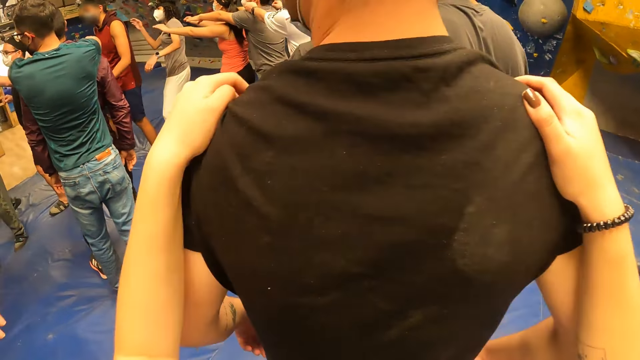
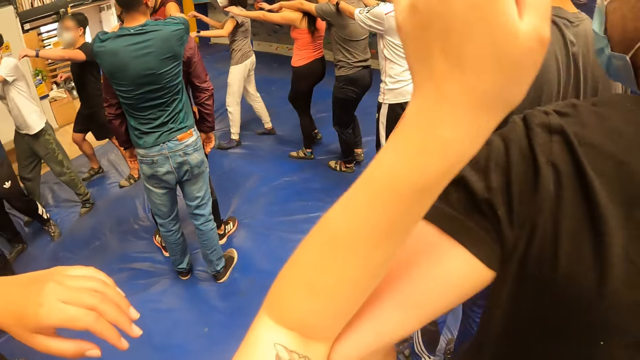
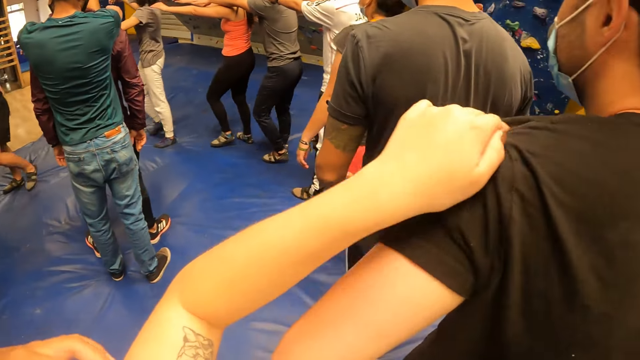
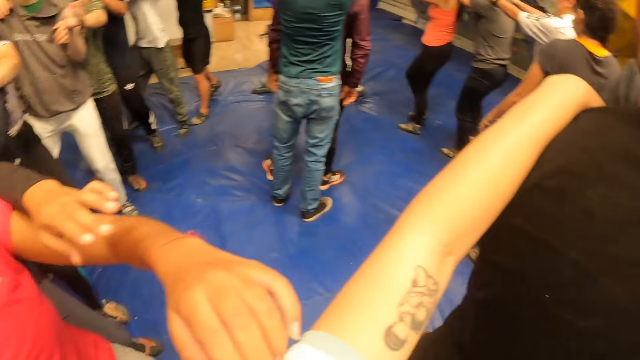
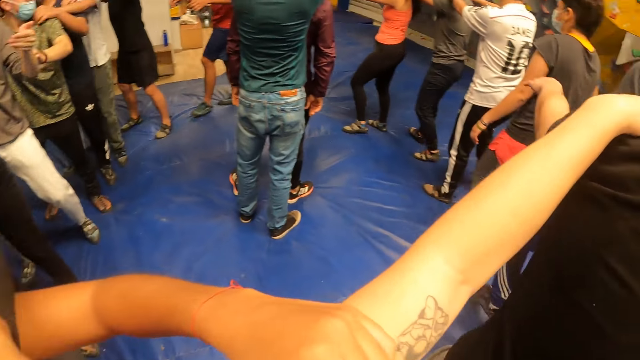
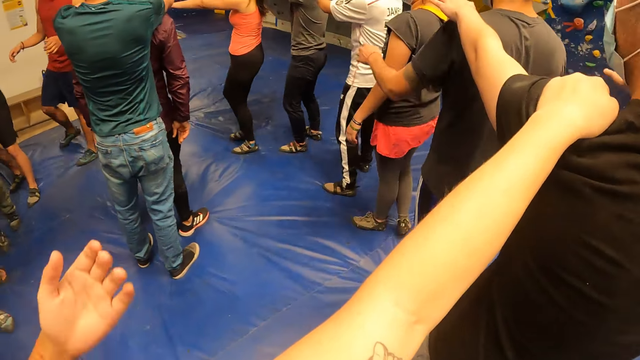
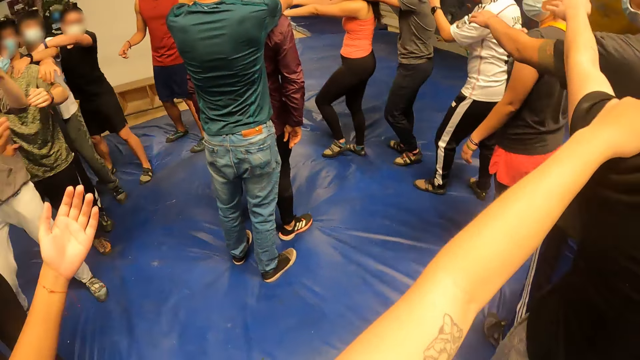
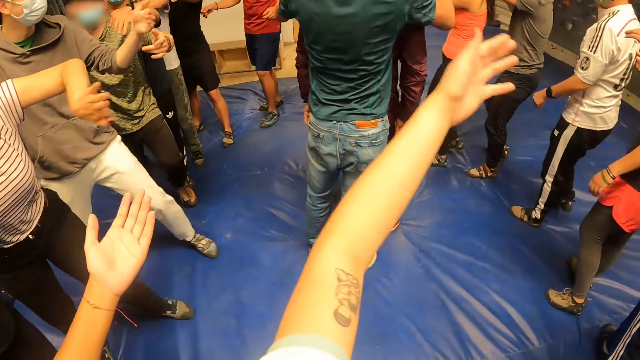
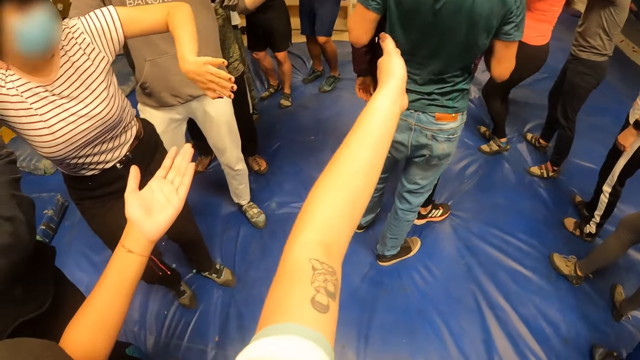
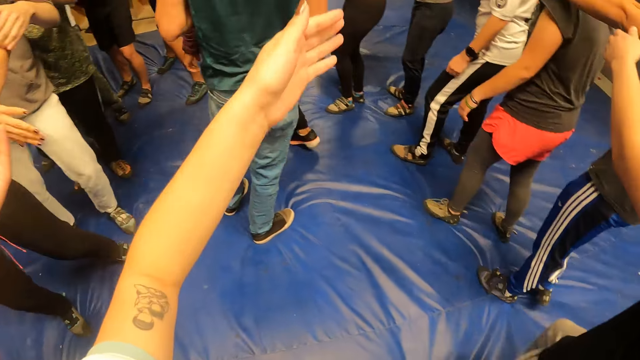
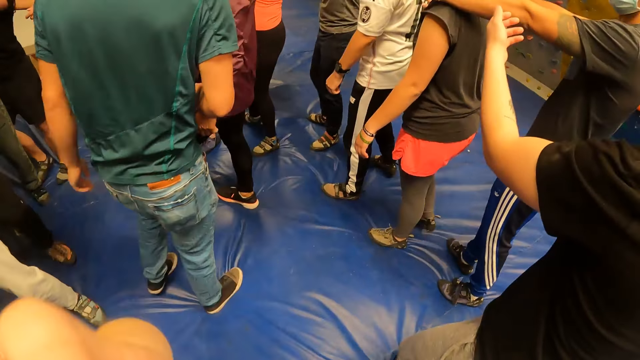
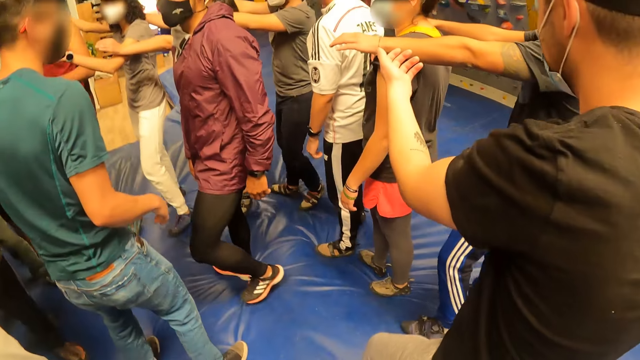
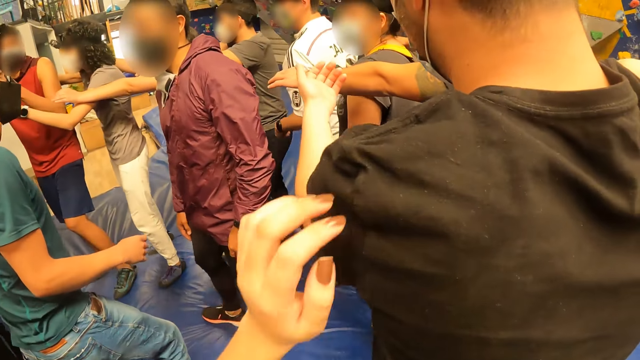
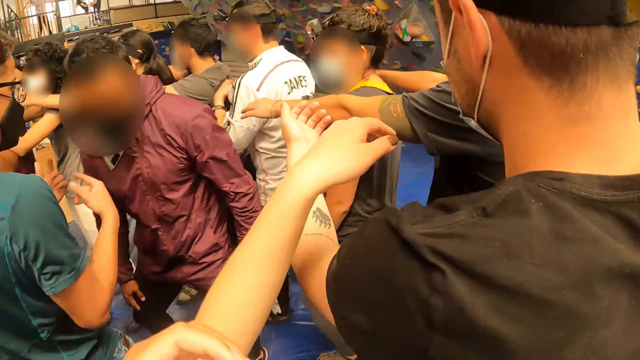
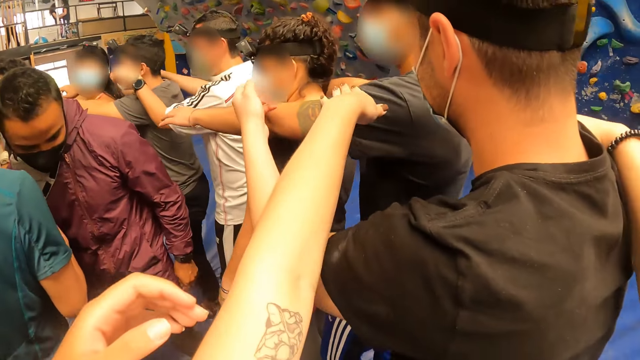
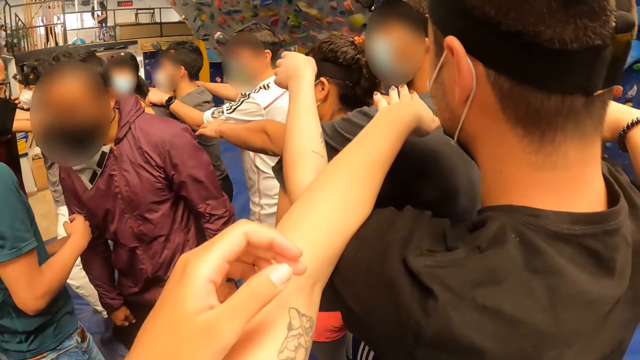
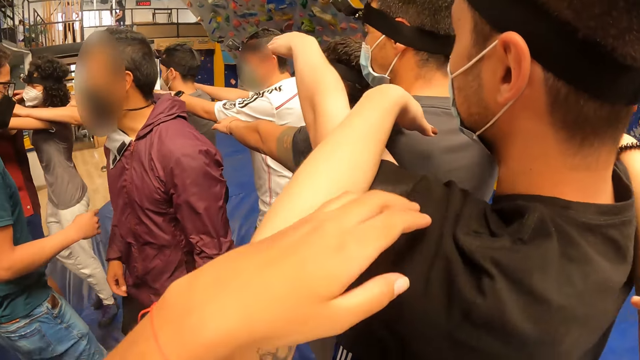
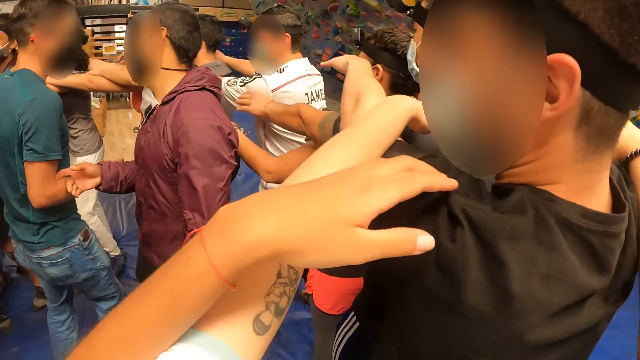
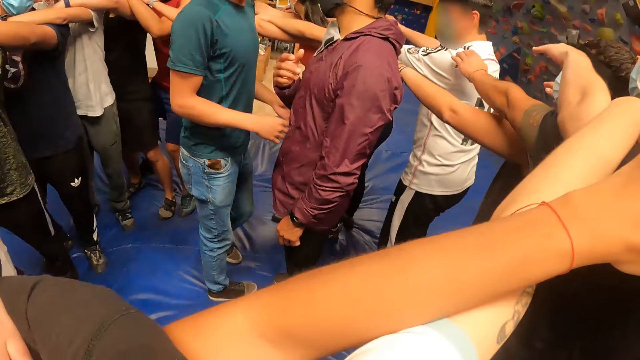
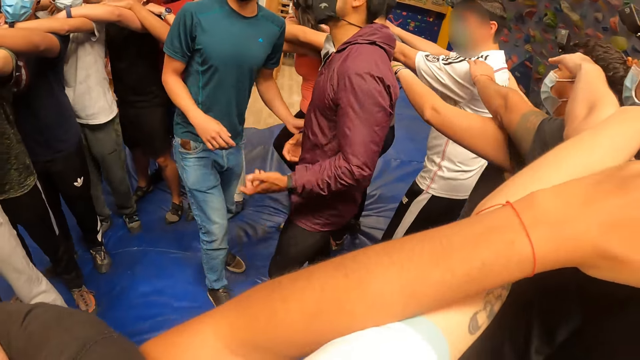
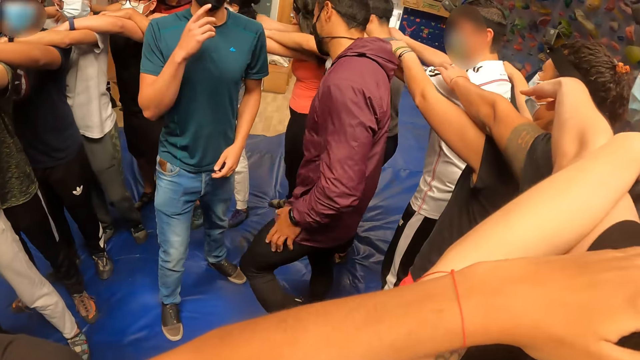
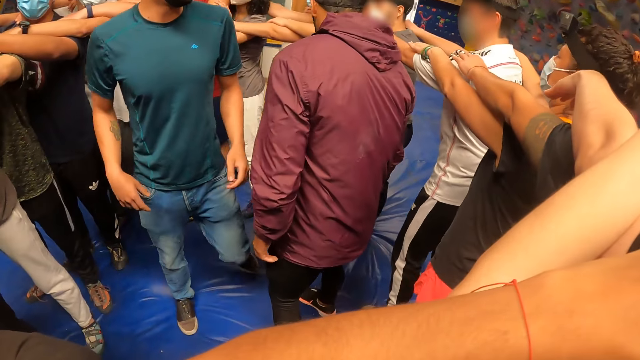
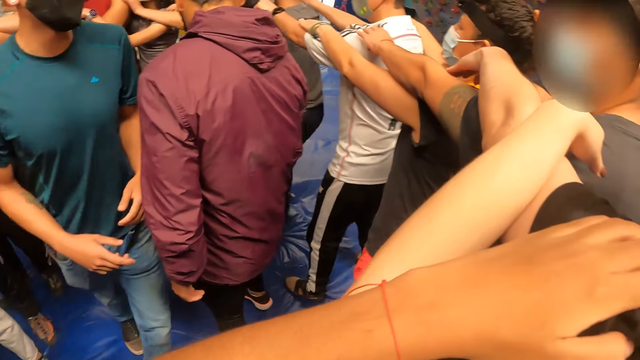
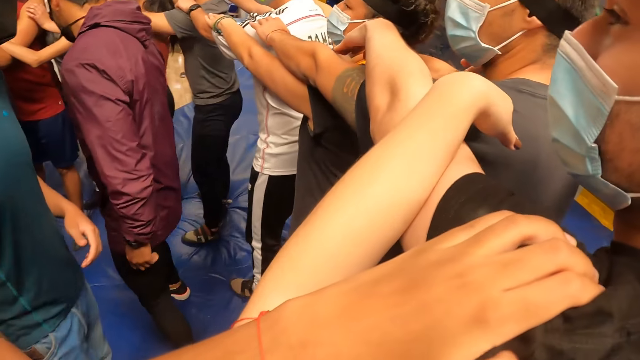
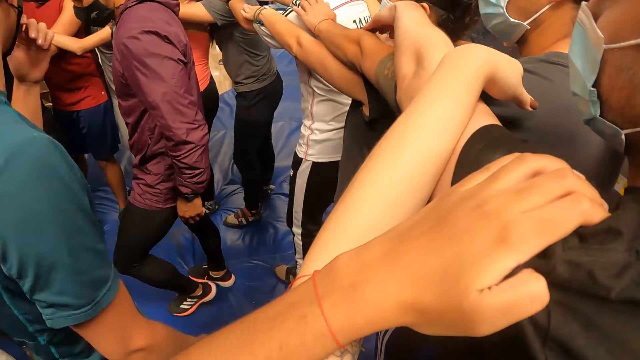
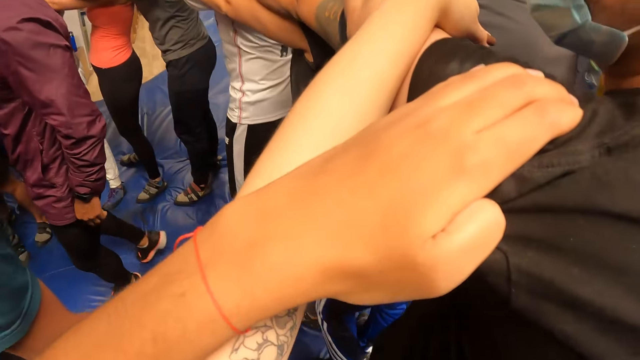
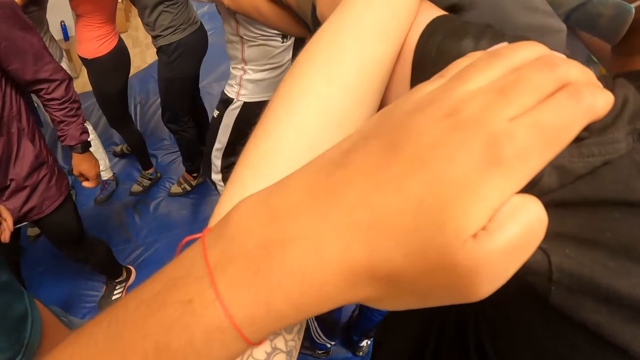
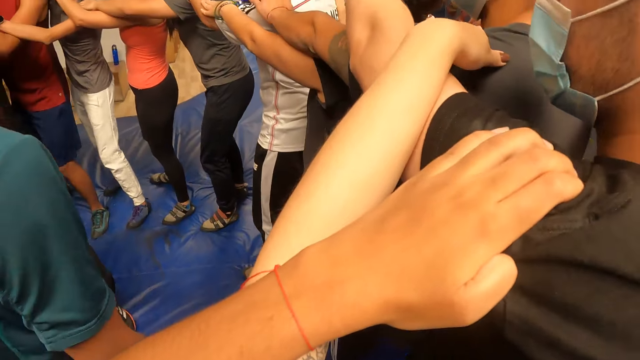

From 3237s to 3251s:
The camera wearer looks at the colleagues. A woman moves her hand. Another woman moves her hand. The camera wearer moves her hand. A man points at the colleagues. The camera wearer stretches her hand. The man stretches his hands. Another man holds a third man's hand. The camera wearer walks beside the third man. The third man walks beside the colleagues.

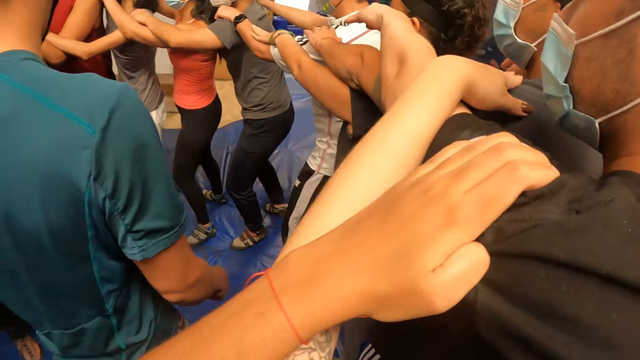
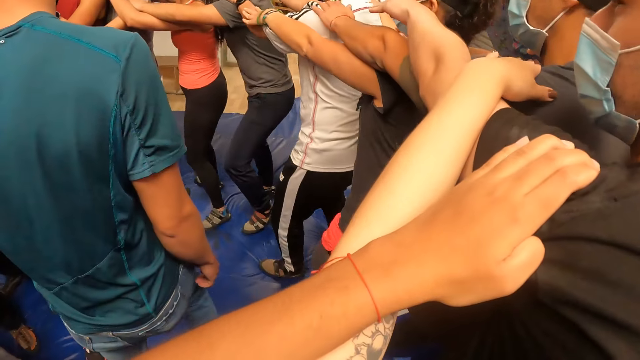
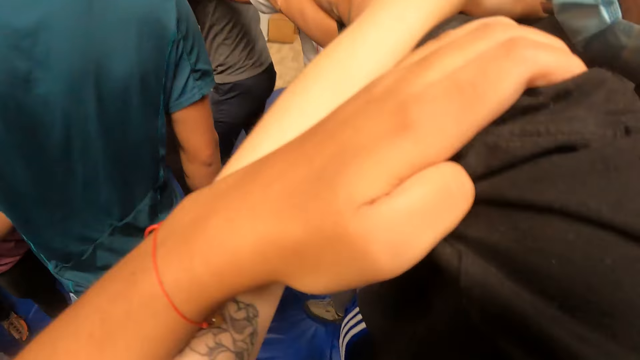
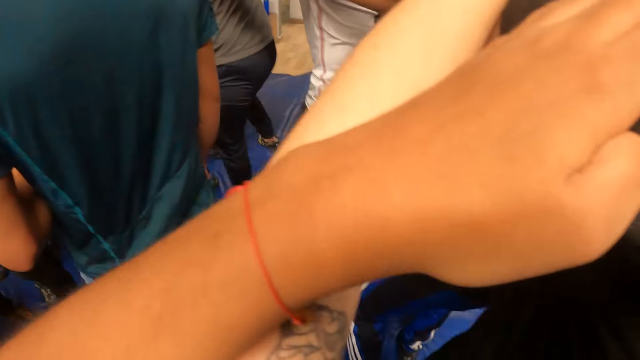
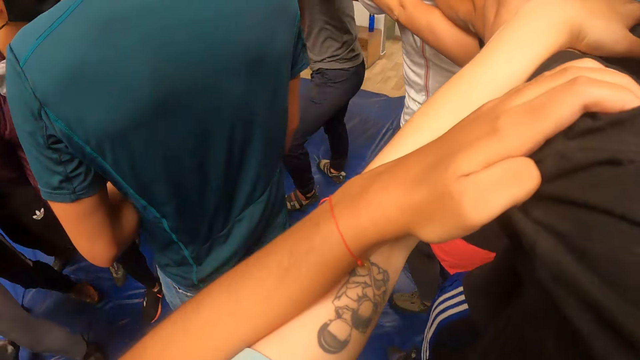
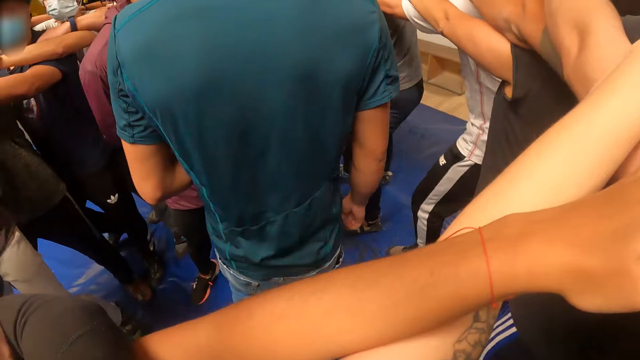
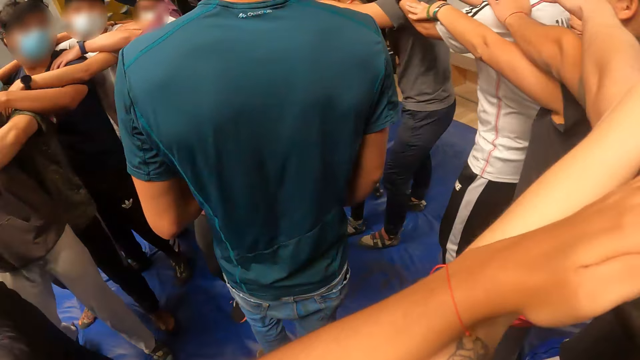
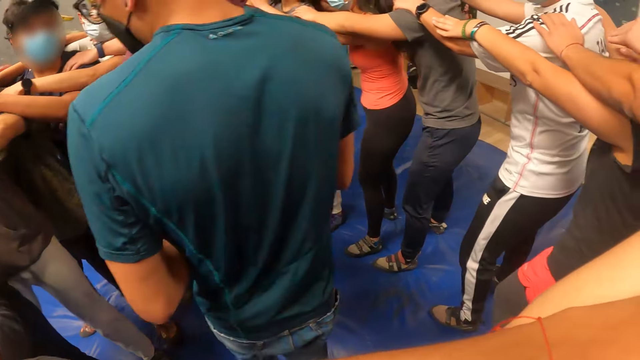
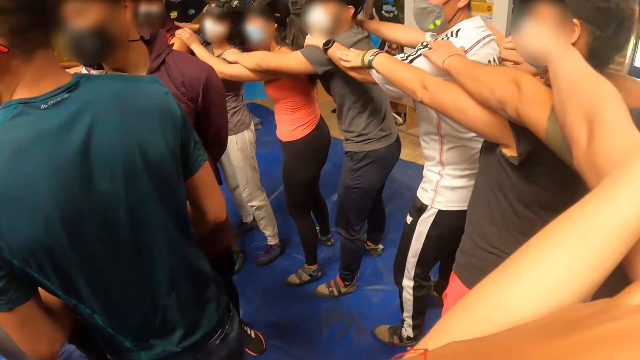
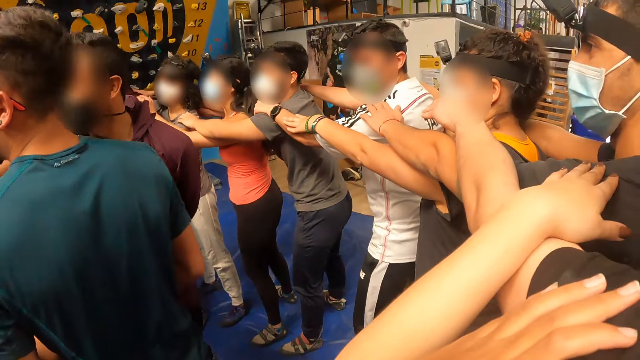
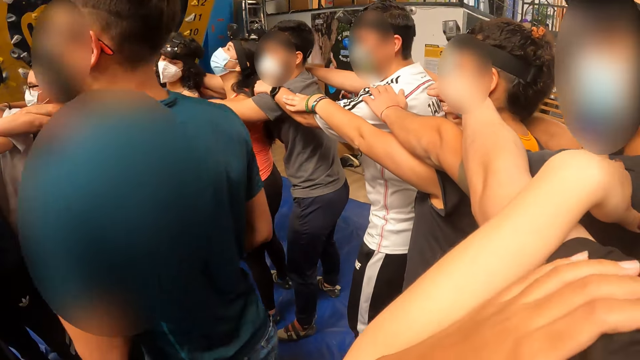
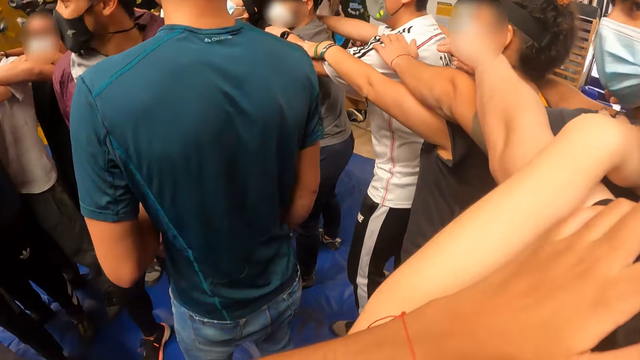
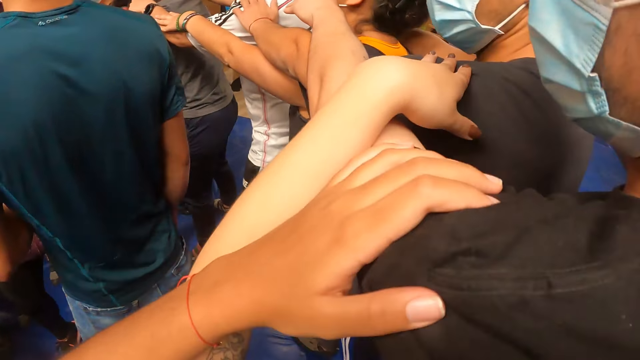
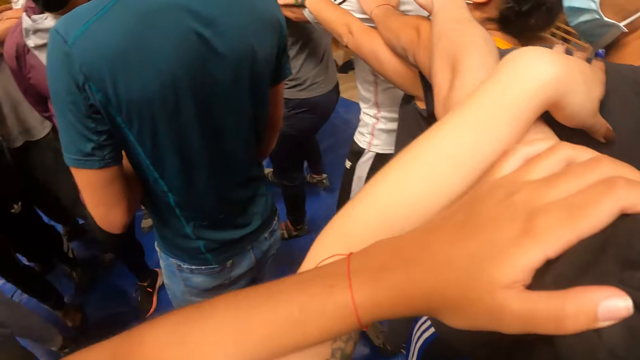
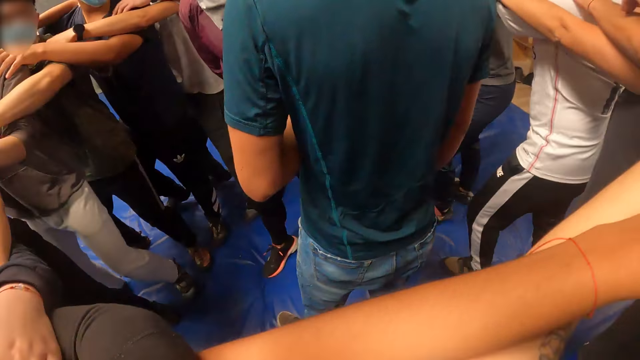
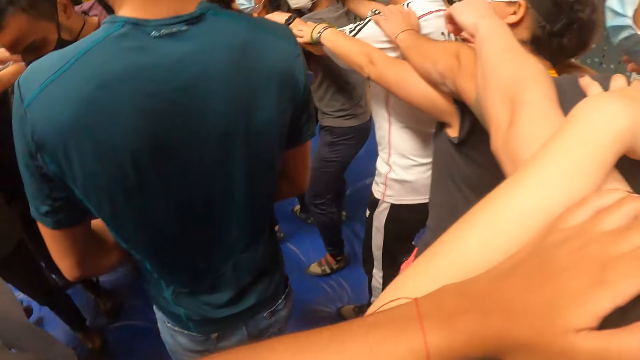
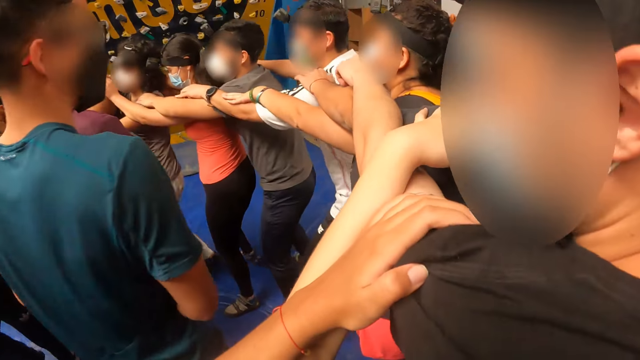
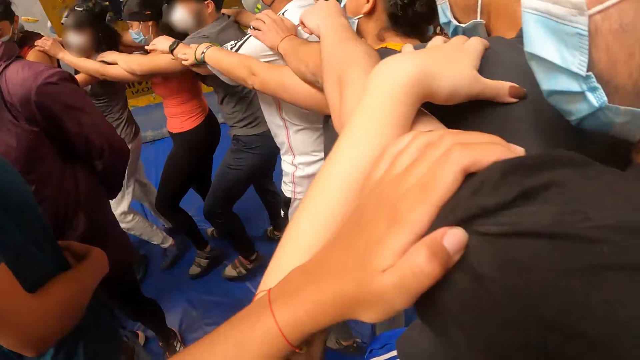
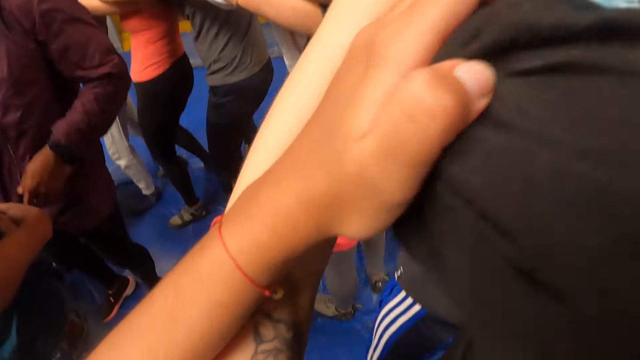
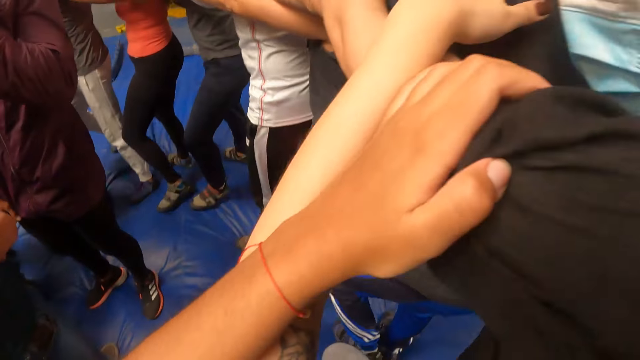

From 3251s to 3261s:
The camera wearer walks with the colleagues. They look at the colleagues.
